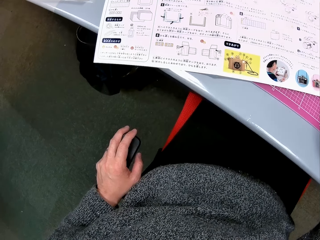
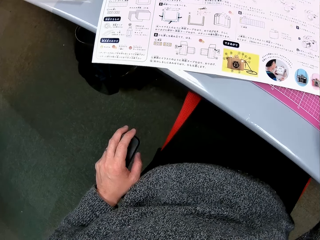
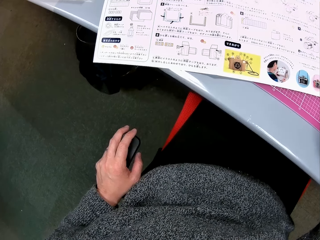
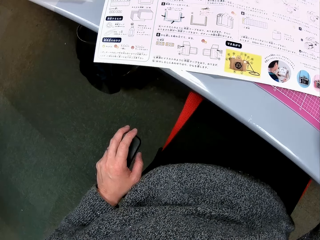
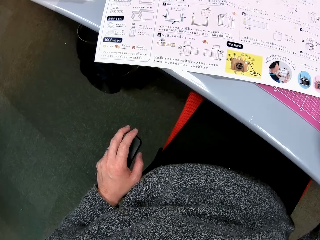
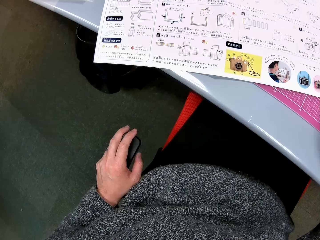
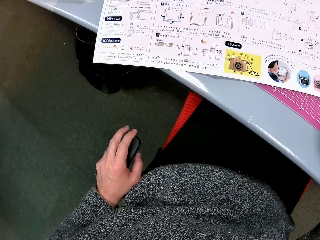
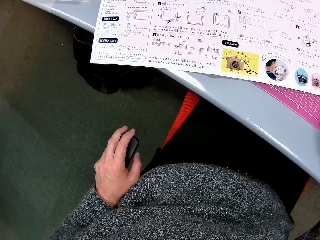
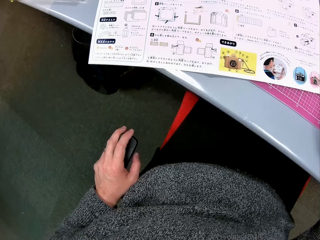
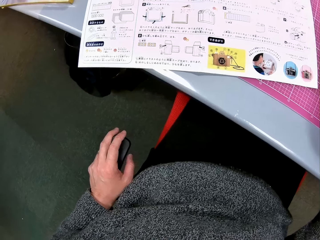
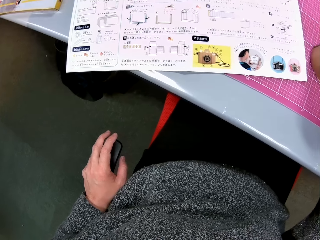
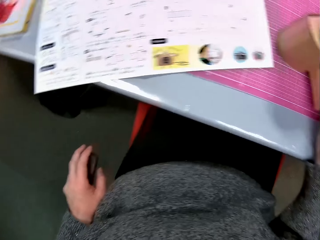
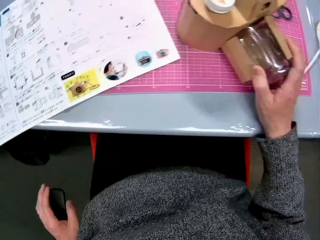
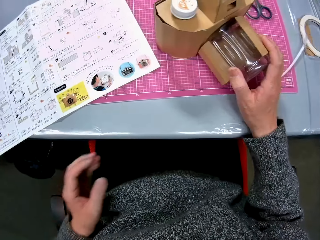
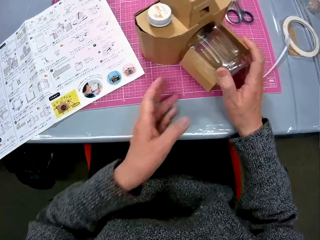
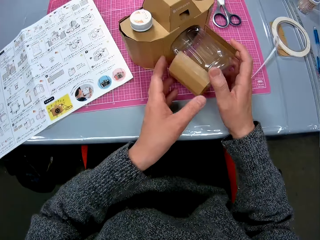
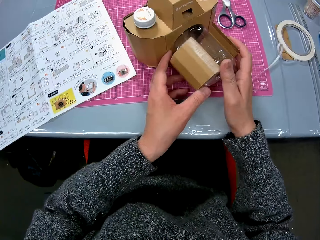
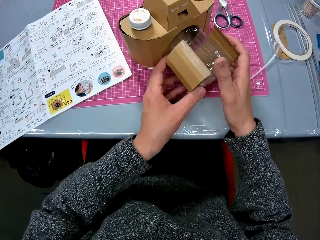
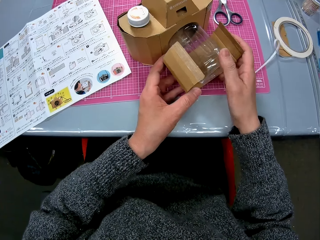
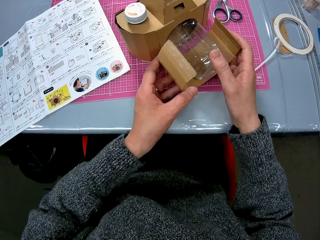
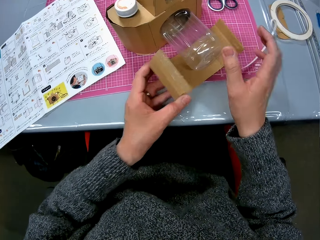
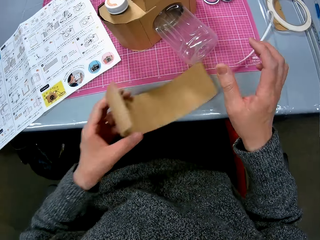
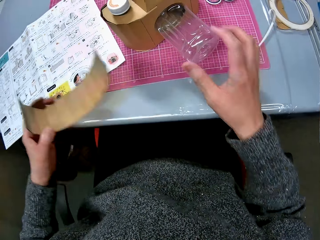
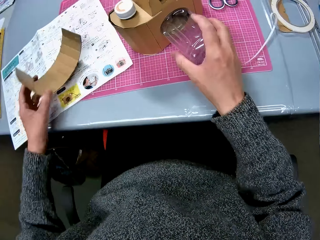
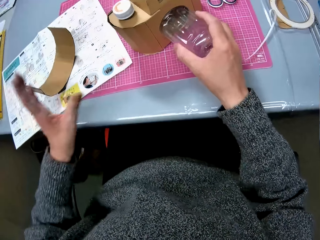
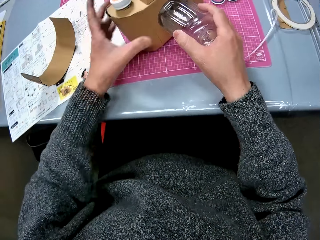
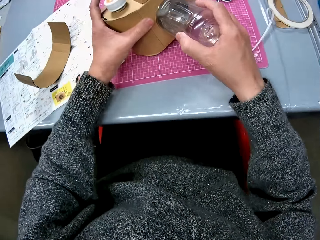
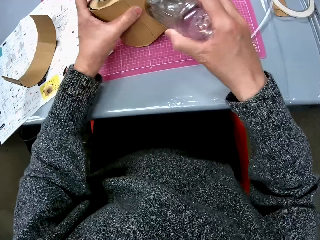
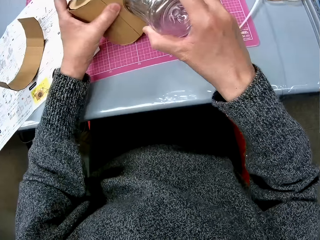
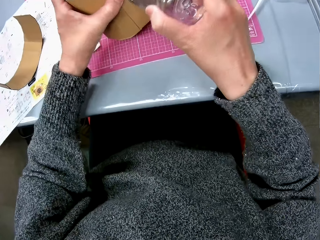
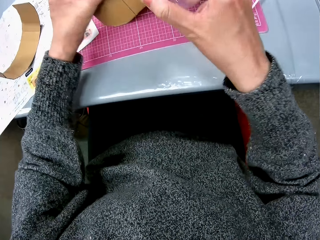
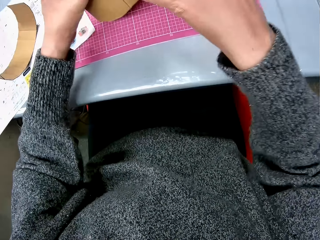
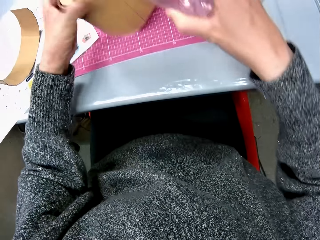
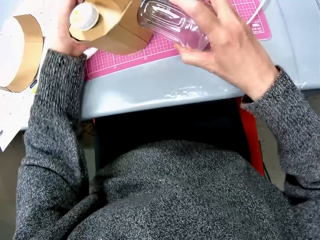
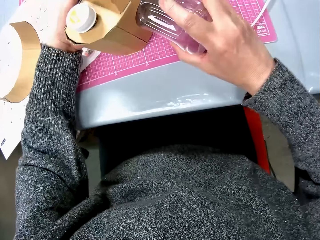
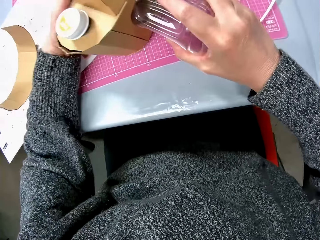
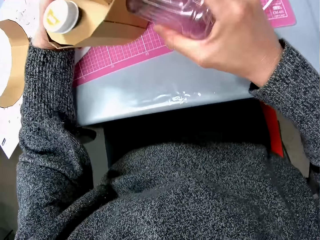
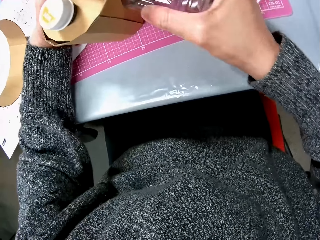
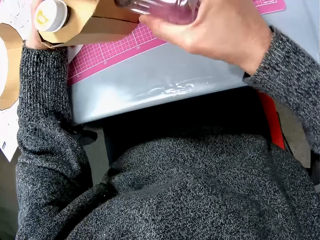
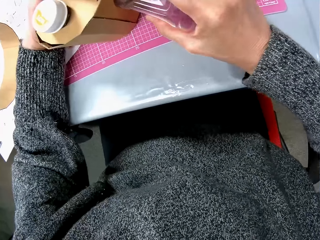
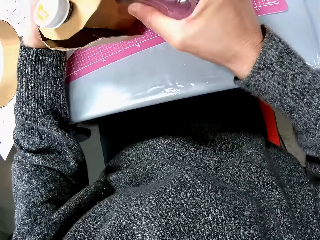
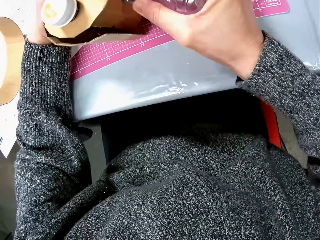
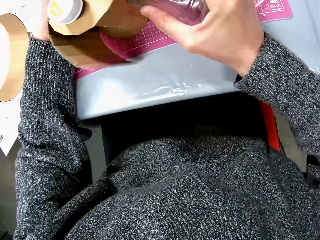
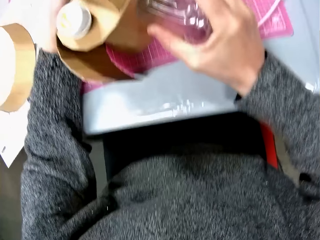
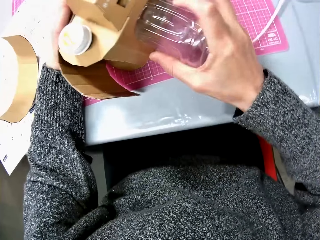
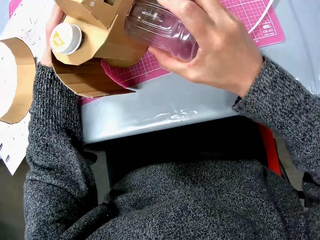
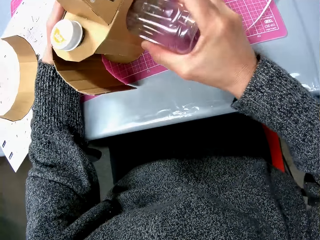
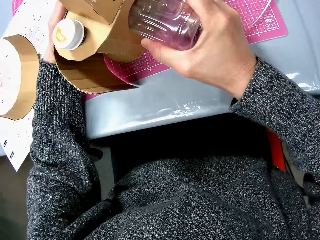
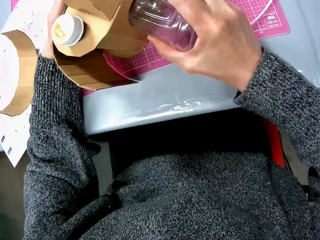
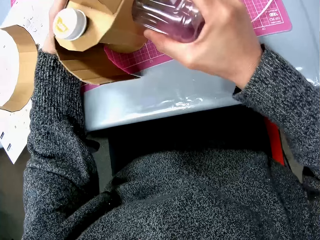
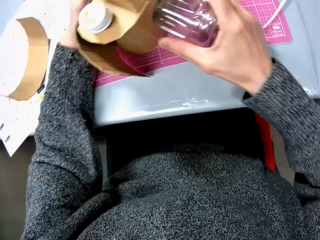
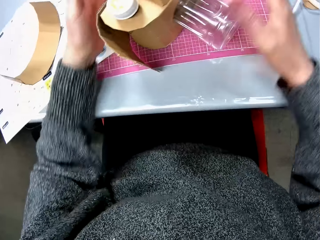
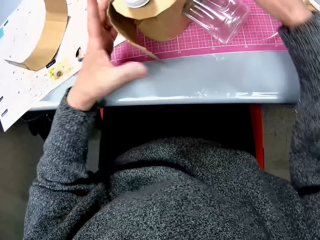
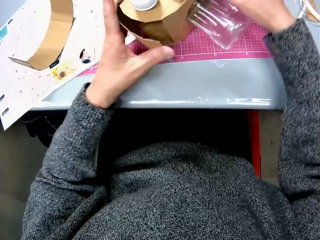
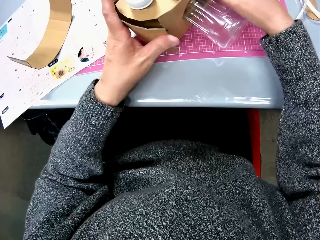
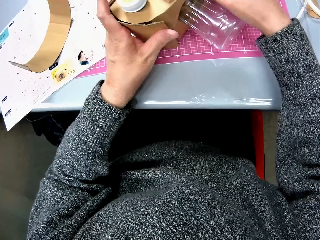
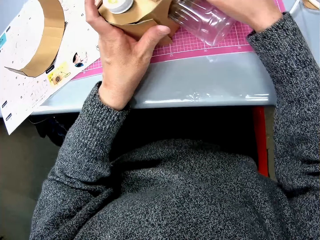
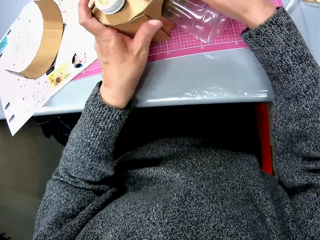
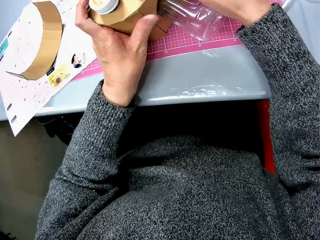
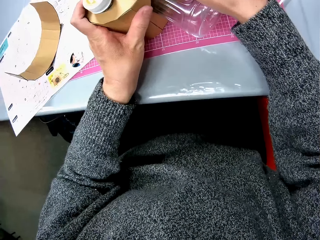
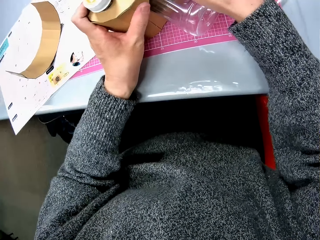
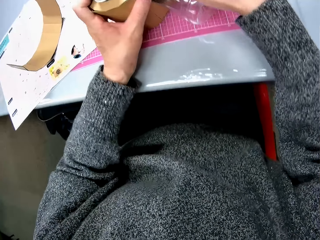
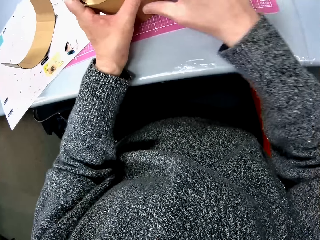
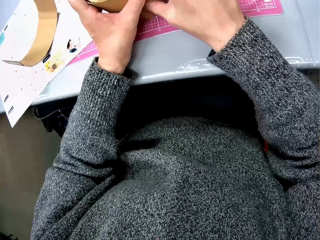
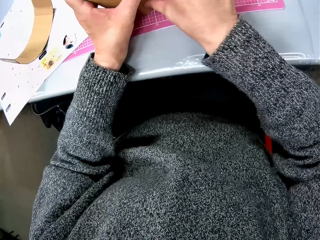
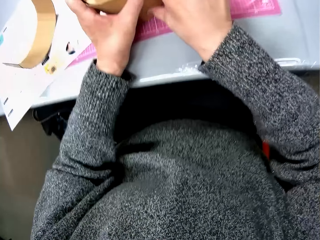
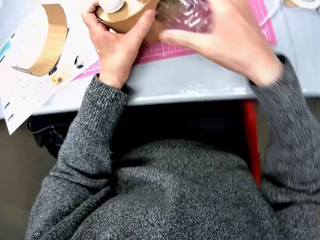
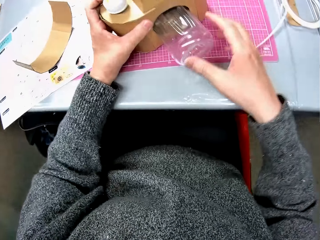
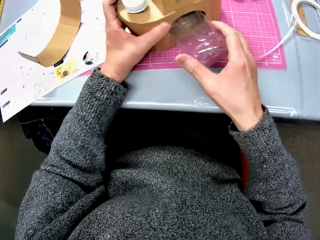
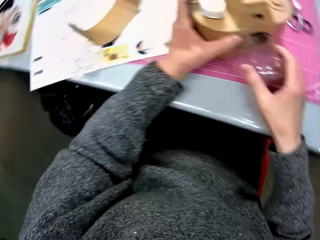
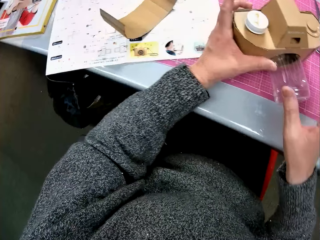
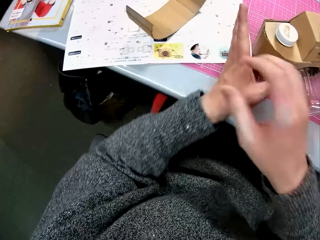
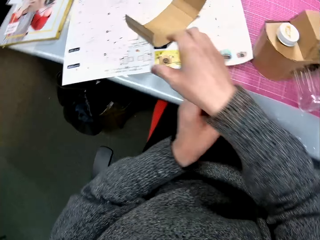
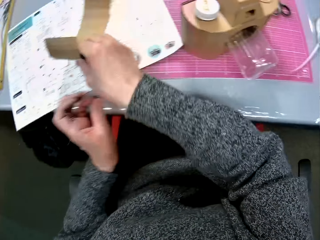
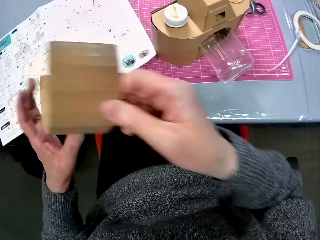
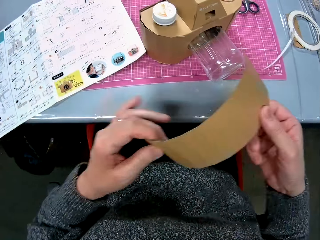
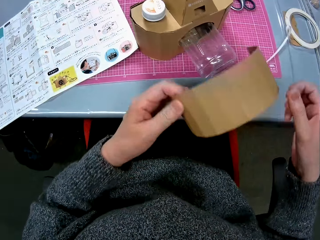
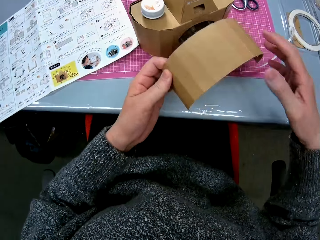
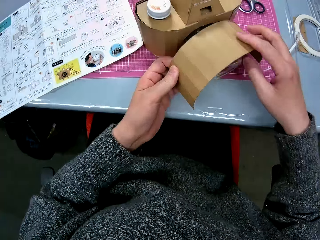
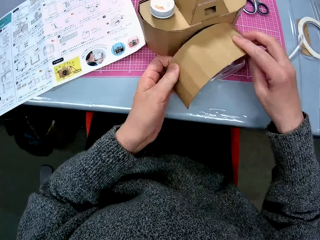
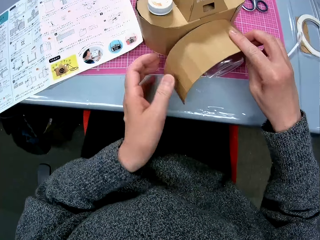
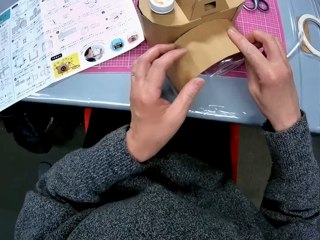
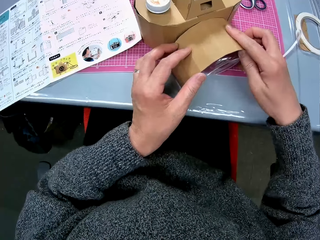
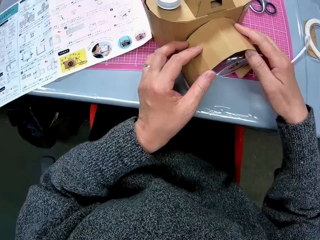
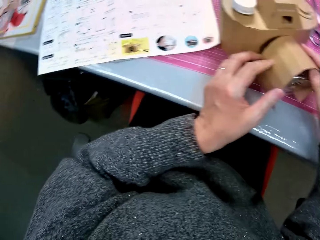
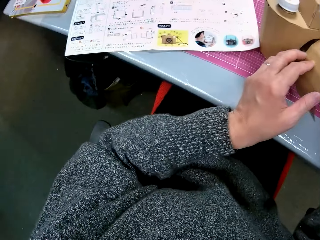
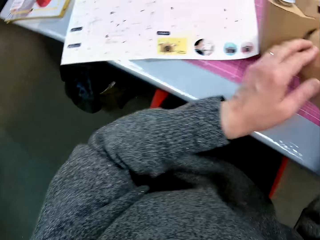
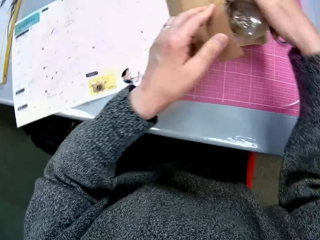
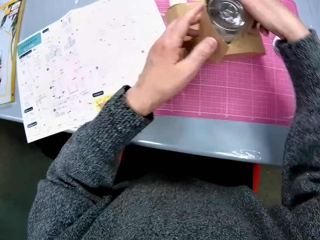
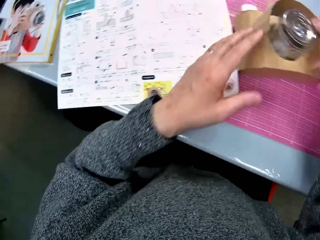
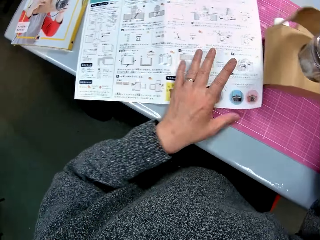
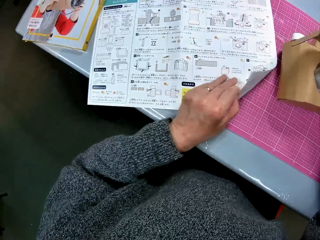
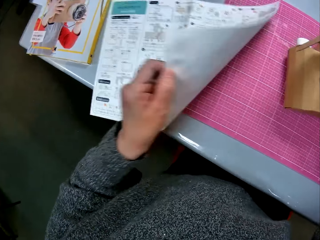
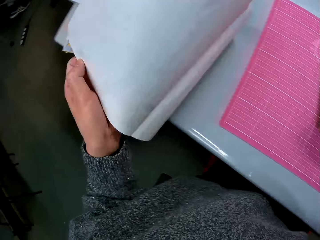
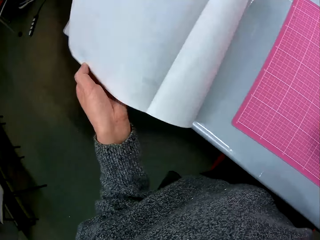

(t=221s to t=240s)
The camera wearer takes off the carton on the bottle with both hands. She drops the carton on the table with her left hand. She works on the new carton structure with both hands. She removes the water bottle from the cardboard camera model. She fixes the cardboard camera model. She picks up the carton from the table with her right hand. She wraps the carton around the bottle with both hands. She fixes the paper on the water bottle. She flips a piece of sketch paper on the table with her left hand.

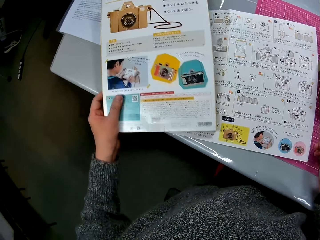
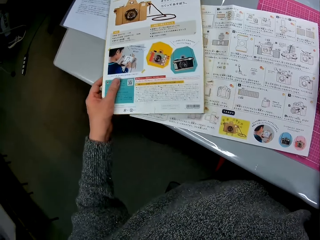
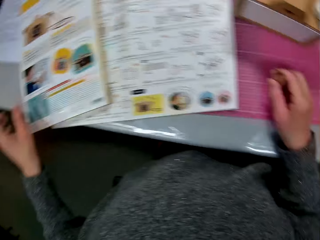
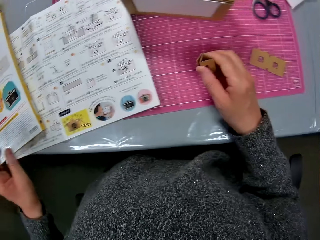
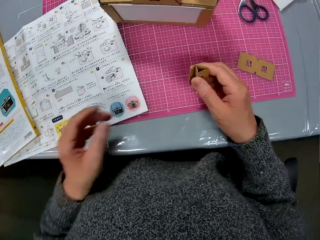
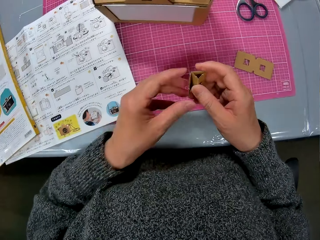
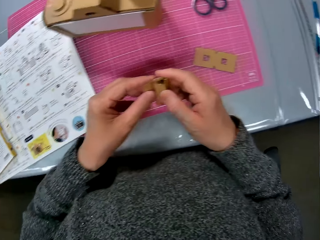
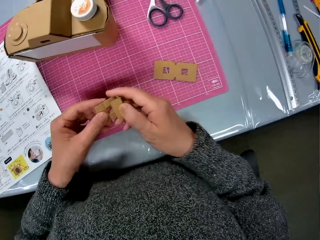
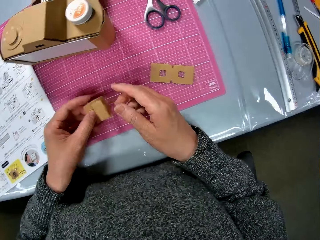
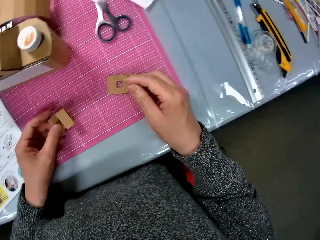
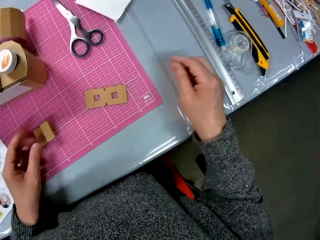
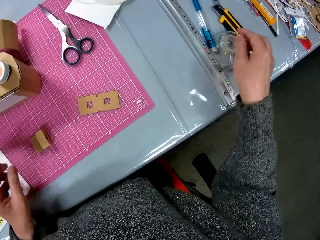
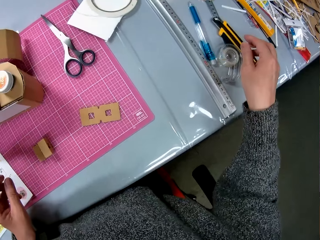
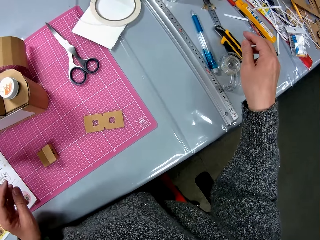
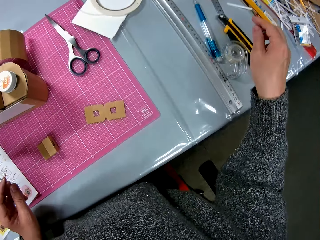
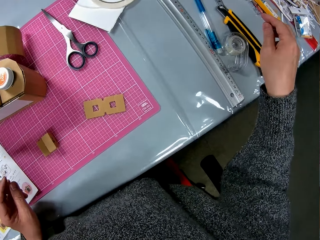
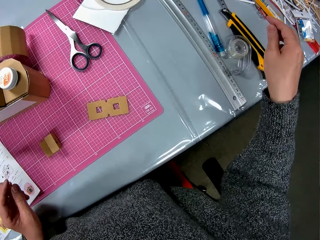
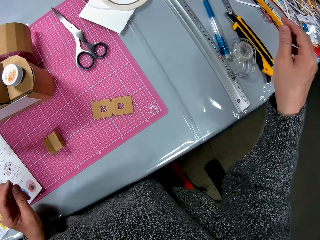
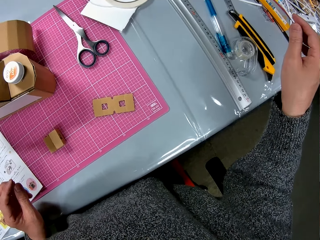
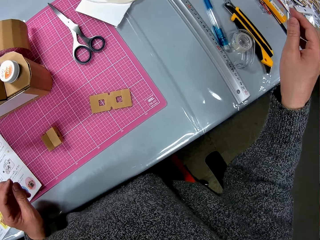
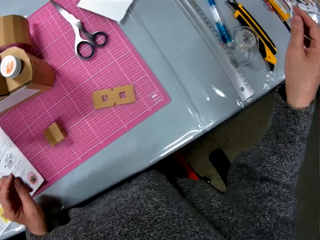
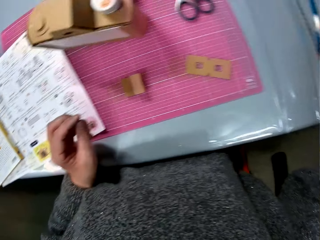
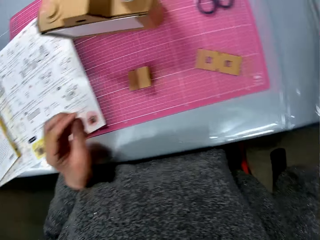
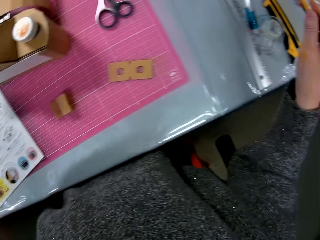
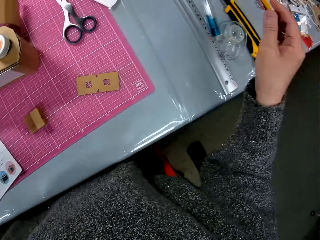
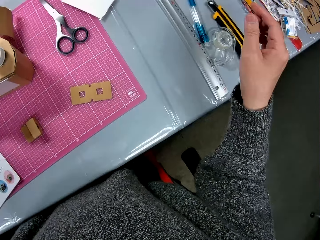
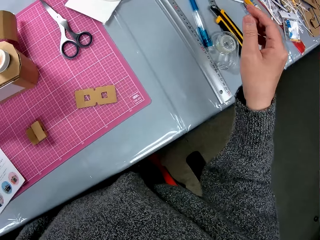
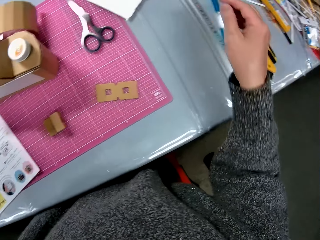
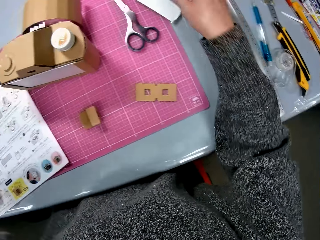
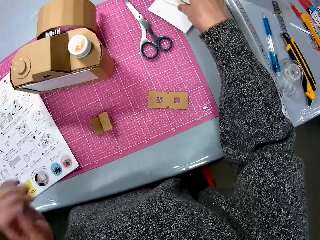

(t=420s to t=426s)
The camera wearer unfolds the piece of the cardboard. They put the piece of the cardboard on the table and look around the table.
